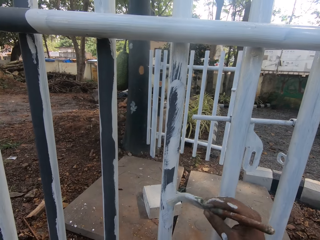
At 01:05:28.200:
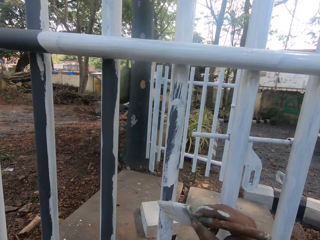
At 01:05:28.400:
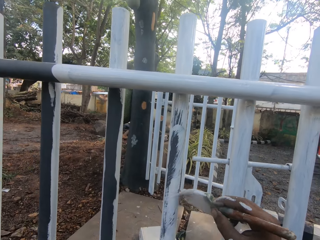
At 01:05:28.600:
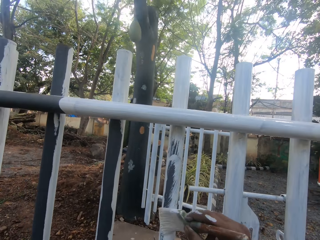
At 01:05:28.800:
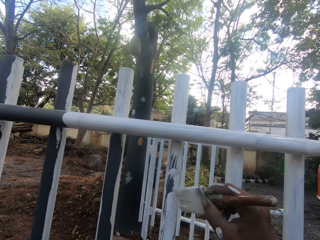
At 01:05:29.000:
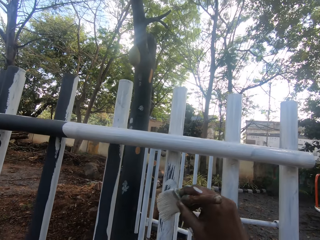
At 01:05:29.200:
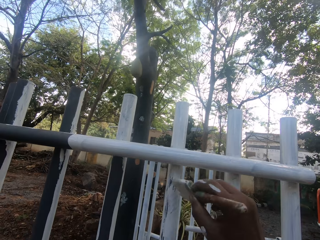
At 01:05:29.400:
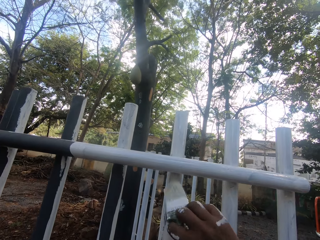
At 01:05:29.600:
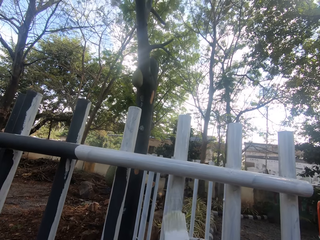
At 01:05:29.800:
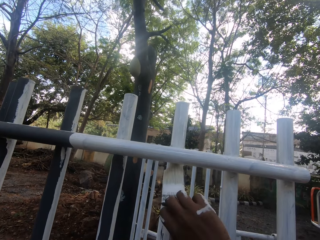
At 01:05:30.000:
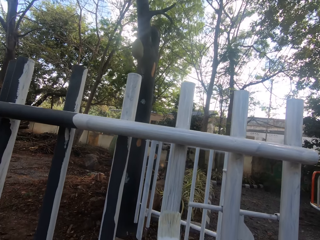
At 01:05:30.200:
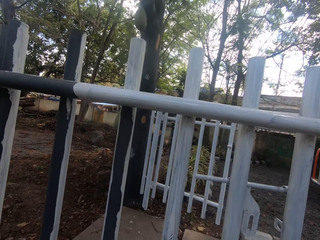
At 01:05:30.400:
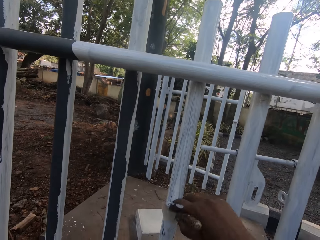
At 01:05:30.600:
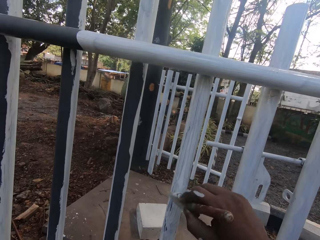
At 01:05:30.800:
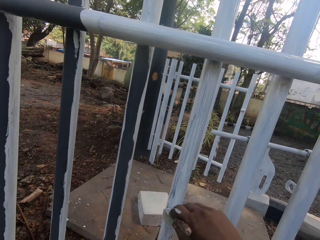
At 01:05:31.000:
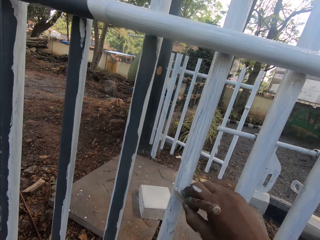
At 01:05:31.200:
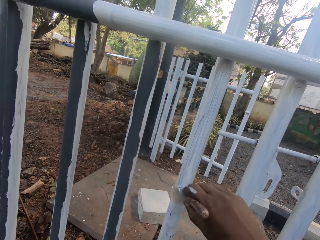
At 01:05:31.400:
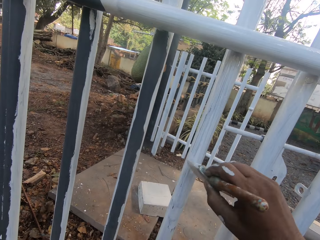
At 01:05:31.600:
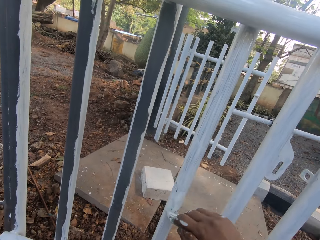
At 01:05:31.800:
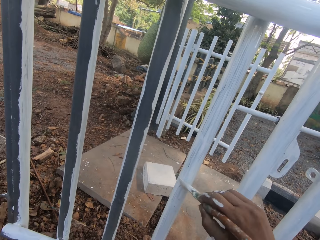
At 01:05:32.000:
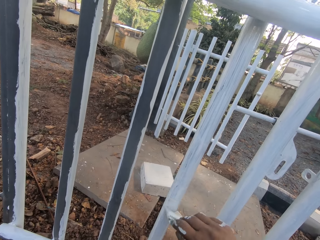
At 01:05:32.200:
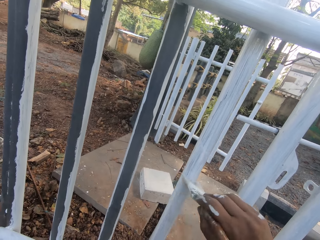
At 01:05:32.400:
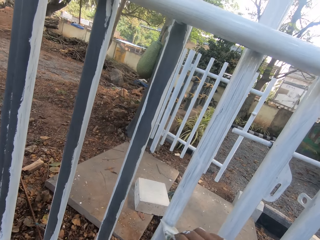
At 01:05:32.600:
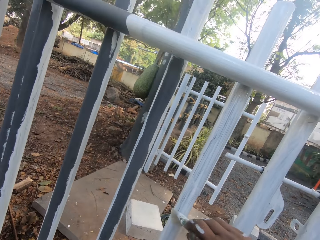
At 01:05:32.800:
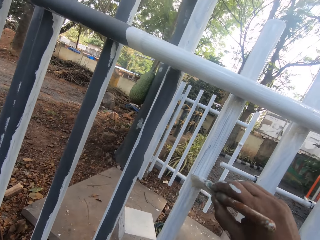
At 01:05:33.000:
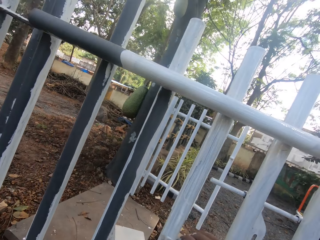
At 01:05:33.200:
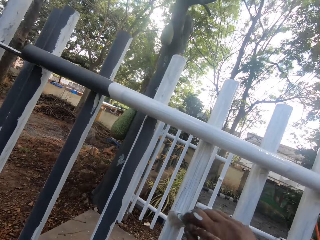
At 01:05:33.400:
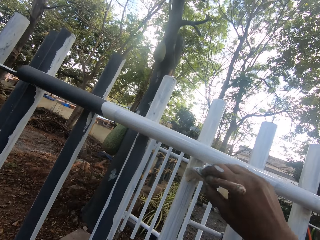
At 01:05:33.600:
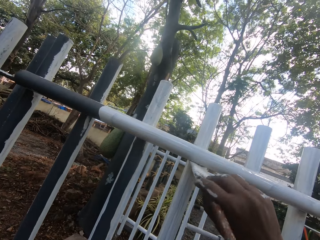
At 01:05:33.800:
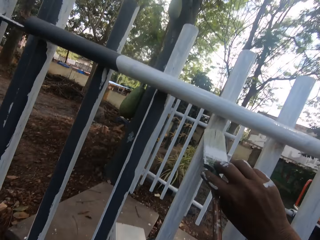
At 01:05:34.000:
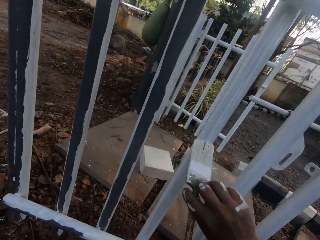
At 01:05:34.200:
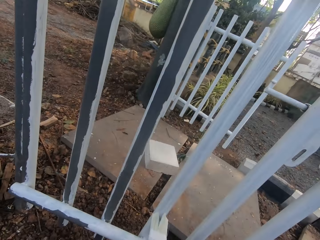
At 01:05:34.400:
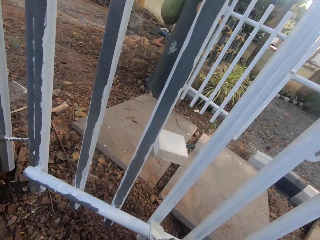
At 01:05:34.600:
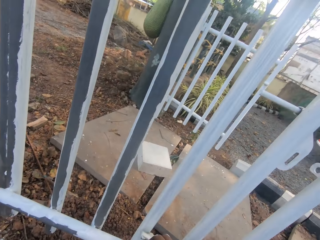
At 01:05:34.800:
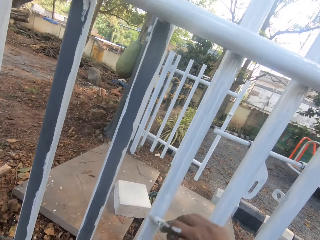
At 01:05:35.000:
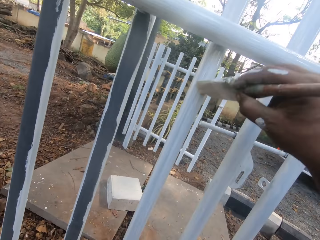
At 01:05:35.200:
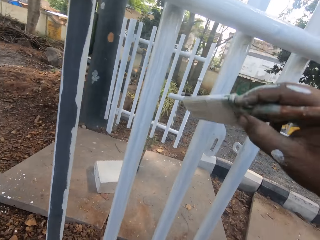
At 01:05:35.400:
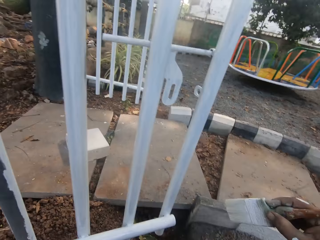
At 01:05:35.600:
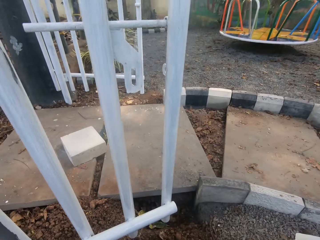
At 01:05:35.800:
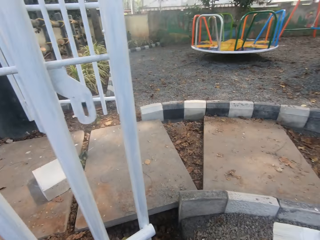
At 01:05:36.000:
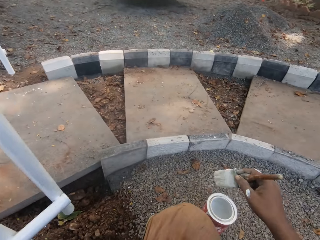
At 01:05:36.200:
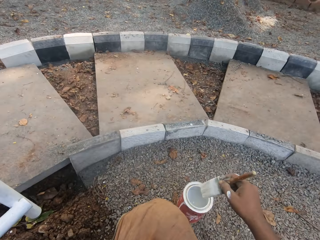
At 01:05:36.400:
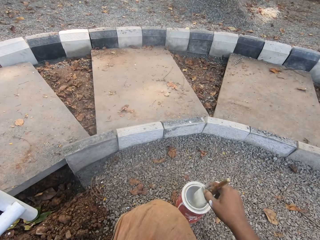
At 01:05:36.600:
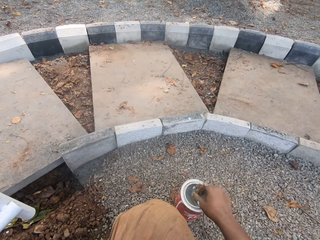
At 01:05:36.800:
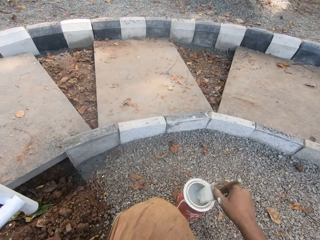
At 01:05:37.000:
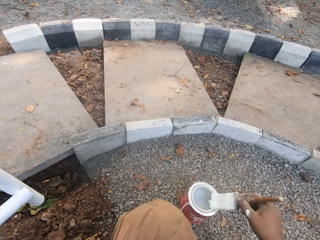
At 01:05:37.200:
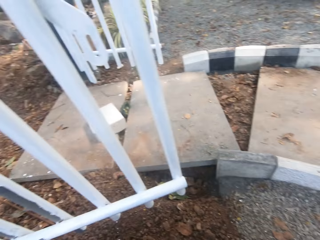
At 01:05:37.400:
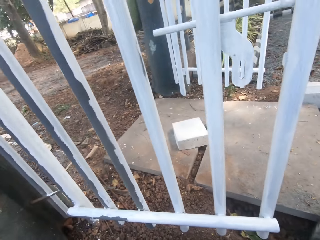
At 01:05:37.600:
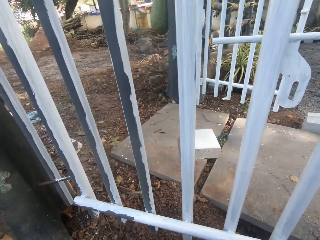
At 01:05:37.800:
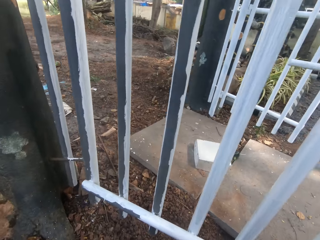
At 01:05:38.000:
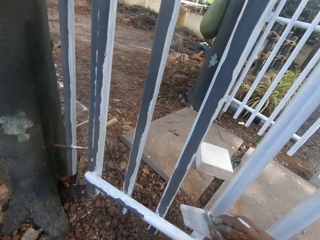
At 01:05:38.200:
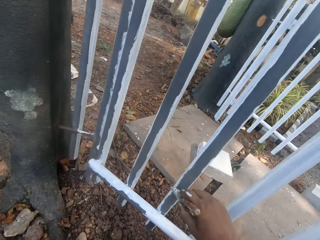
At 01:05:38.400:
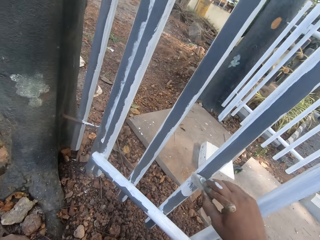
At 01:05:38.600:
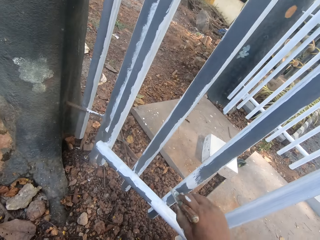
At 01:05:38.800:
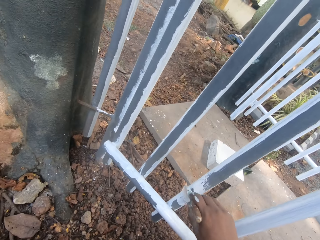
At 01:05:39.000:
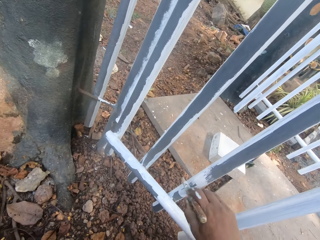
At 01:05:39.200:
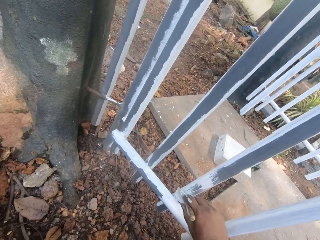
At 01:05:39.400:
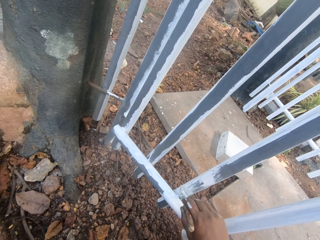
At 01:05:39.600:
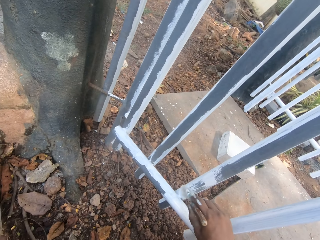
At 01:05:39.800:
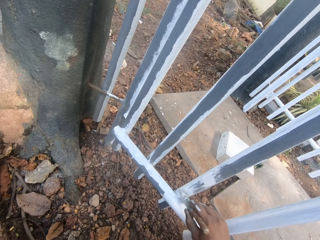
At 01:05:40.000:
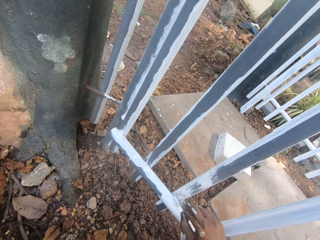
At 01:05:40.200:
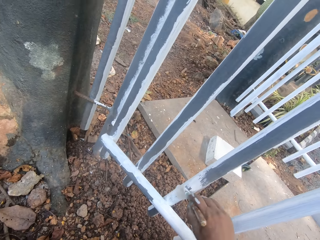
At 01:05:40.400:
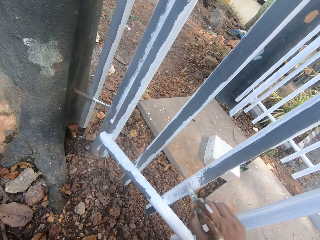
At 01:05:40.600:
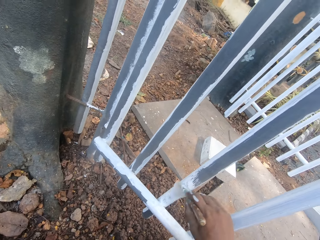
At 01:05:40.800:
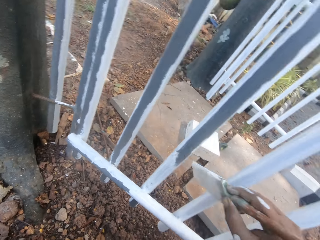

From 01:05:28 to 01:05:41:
The camera wearer dips a brush in a paint can. They look around. They paint on the gate.

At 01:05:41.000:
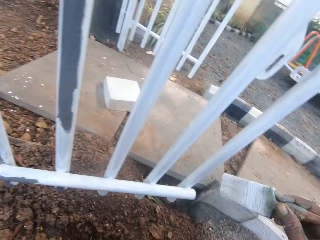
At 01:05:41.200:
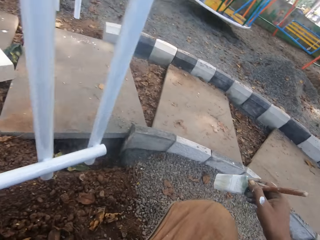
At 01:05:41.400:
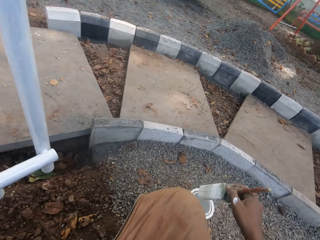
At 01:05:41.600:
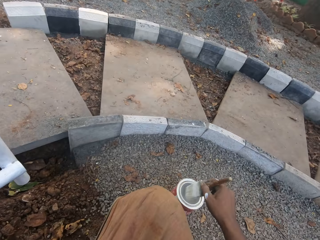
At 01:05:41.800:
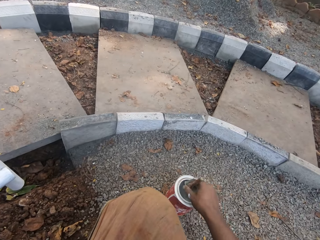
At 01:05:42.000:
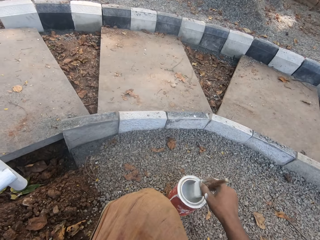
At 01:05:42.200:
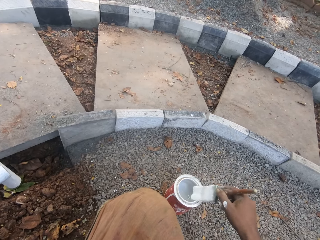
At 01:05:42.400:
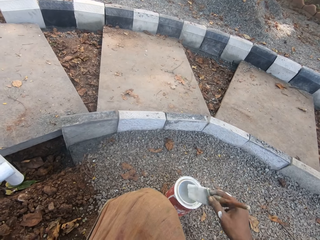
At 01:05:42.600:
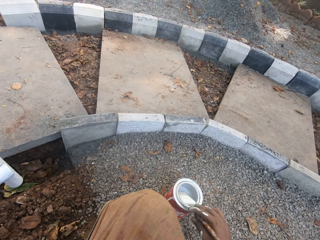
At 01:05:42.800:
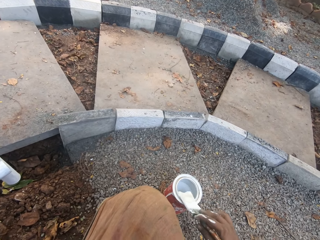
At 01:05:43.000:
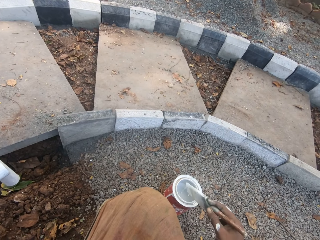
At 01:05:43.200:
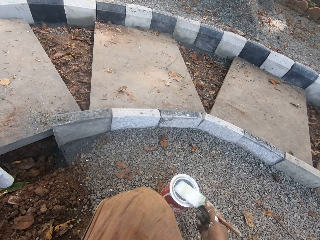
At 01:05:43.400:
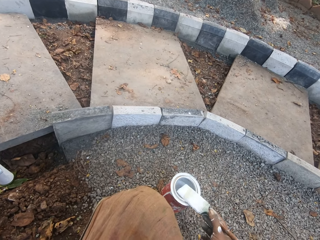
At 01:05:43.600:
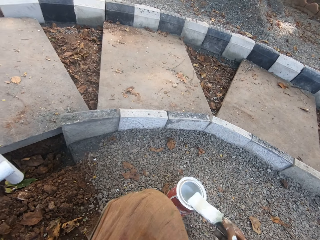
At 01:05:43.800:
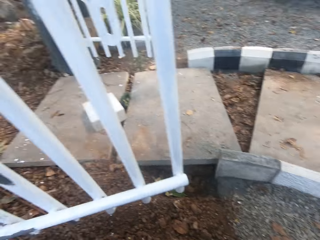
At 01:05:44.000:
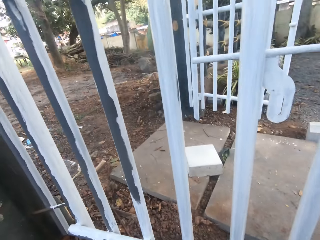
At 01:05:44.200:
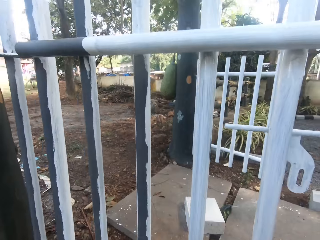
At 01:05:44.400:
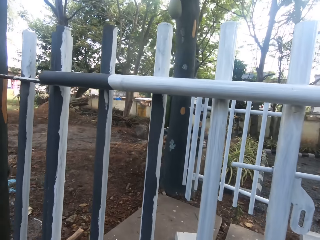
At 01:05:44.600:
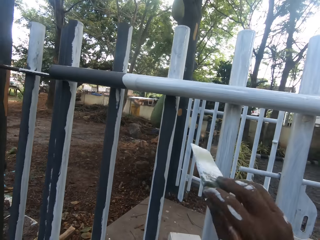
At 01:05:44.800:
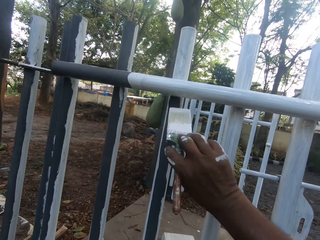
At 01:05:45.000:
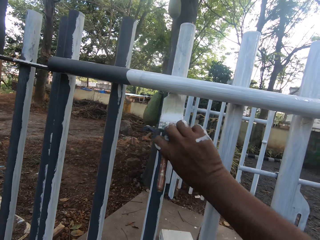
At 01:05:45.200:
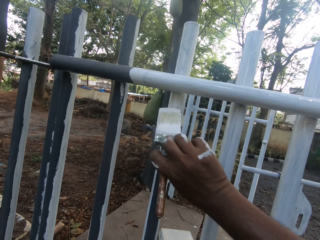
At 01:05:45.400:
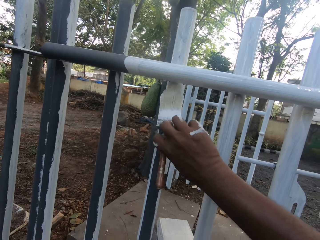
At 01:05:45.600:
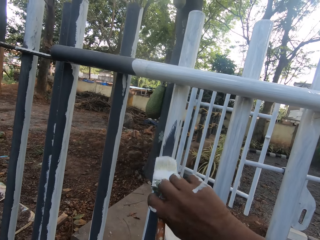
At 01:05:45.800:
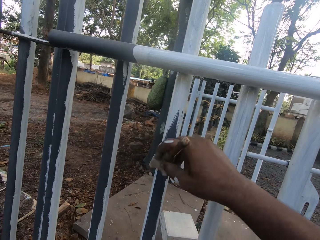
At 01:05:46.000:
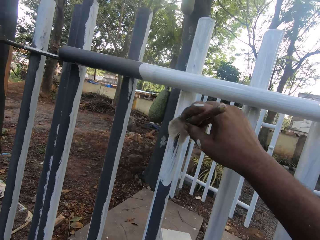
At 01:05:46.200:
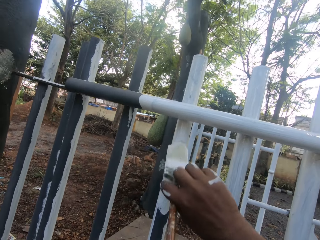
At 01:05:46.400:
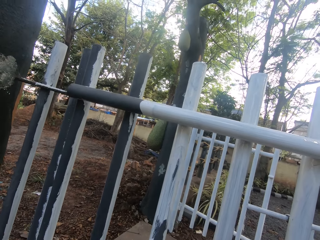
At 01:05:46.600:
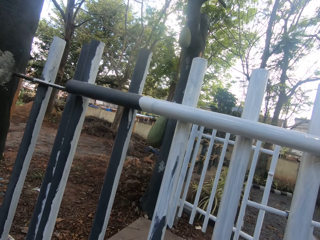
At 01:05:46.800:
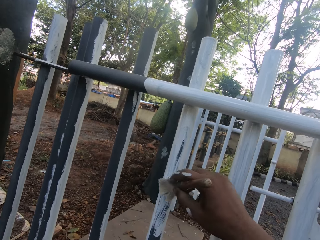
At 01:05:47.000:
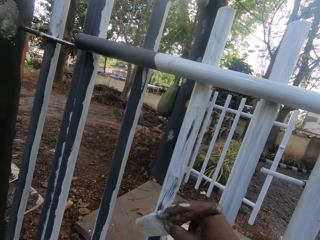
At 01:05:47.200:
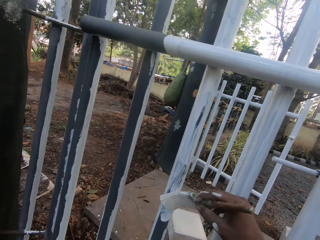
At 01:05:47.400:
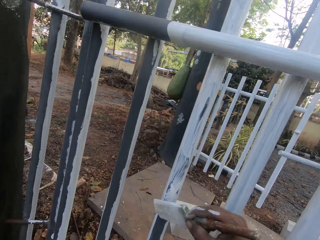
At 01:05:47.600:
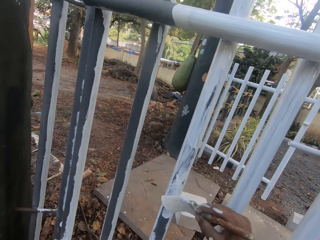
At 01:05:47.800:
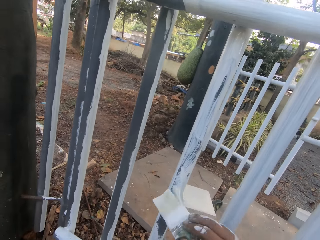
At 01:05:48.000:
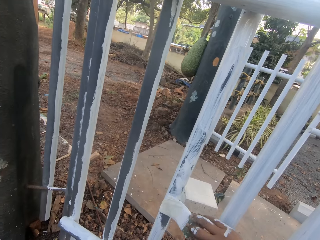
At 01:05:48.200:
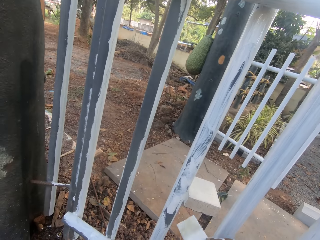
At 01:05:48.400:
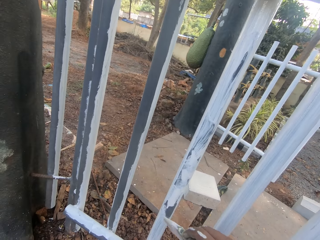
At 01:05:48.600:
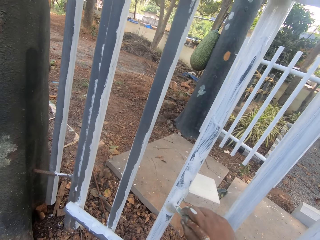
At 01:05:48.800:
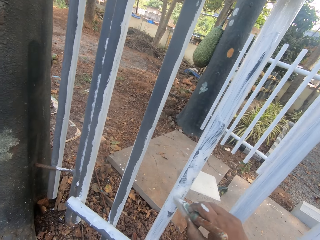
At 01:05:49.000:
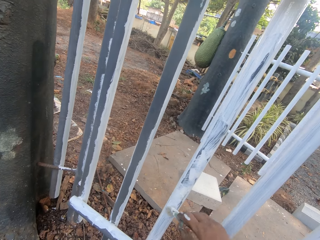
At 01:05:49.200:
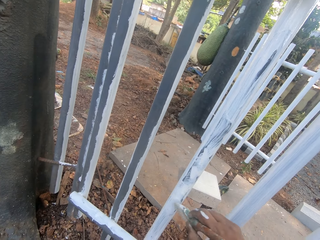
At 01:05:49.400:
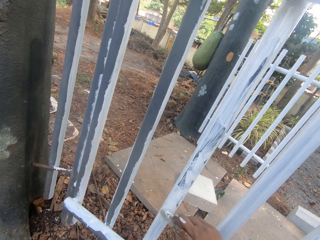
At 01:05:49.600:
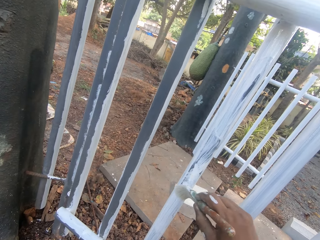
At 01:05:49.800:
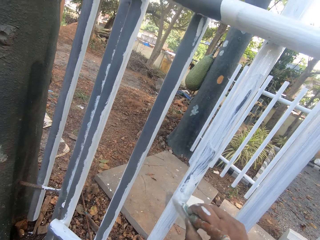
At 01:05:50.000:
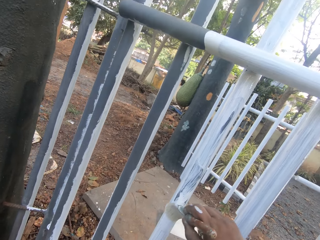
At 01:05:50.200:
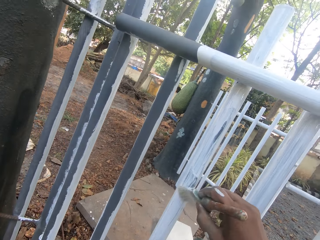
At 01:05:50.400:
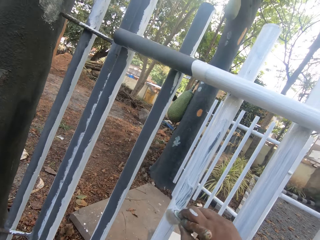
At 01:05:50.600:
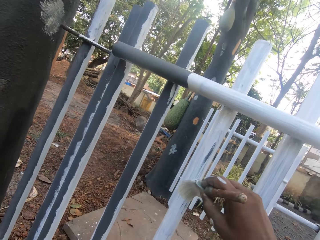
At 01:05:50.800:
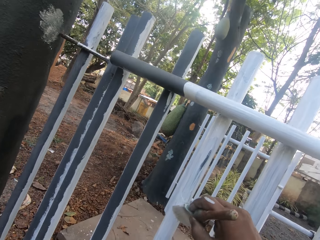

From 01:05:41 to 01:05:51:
The camera wearer dips the brush in the paint can. They rub the paint brush on the edge of the container. They paint on the gate.
